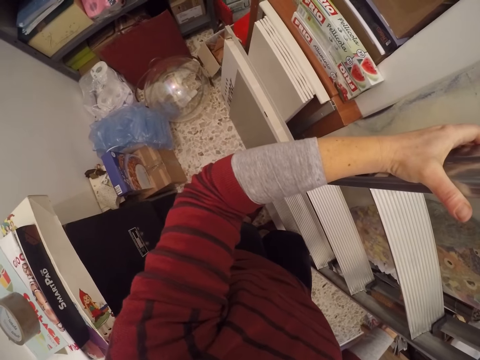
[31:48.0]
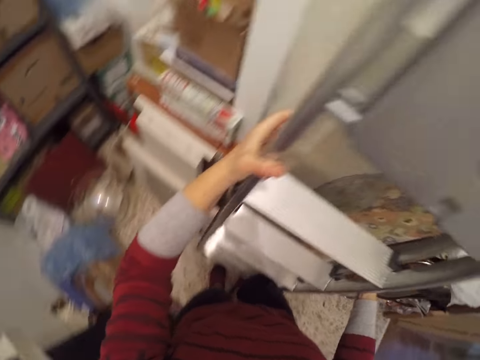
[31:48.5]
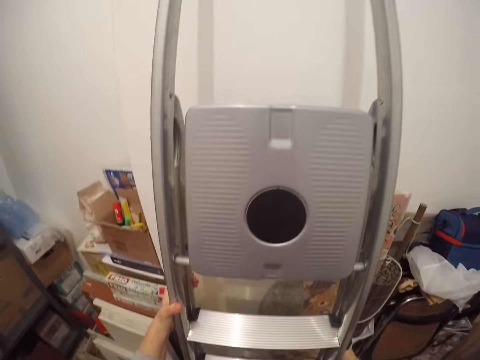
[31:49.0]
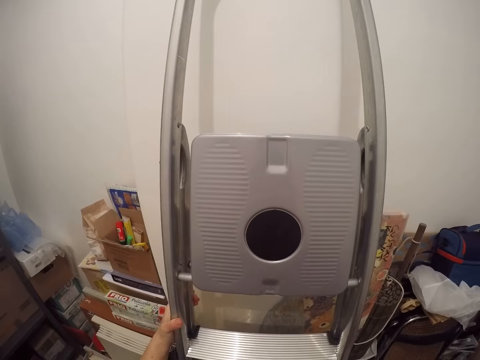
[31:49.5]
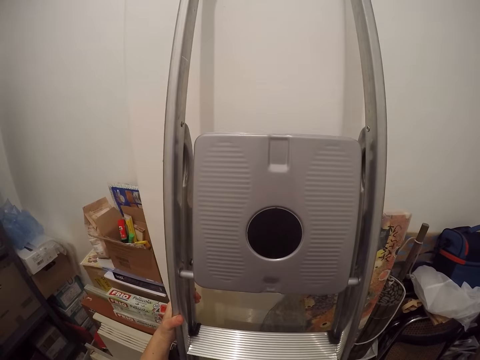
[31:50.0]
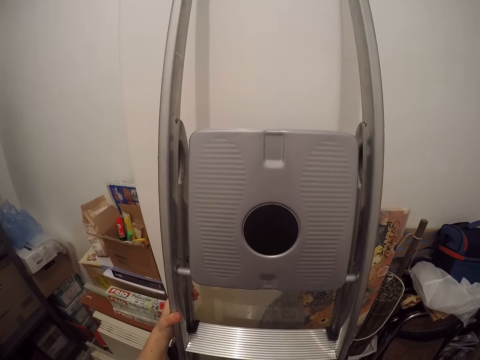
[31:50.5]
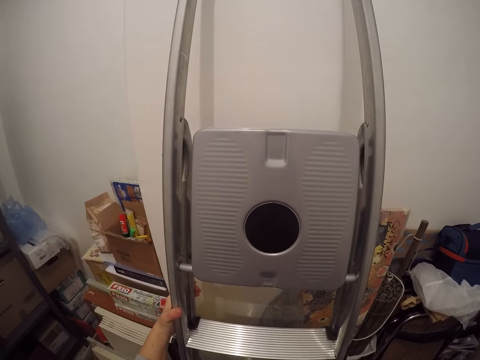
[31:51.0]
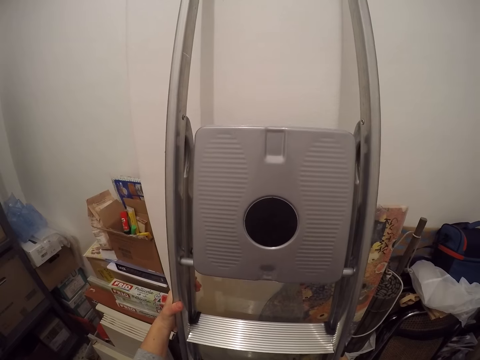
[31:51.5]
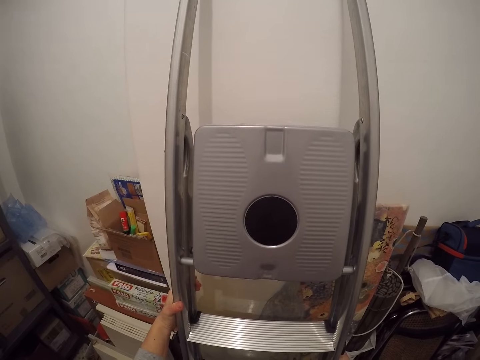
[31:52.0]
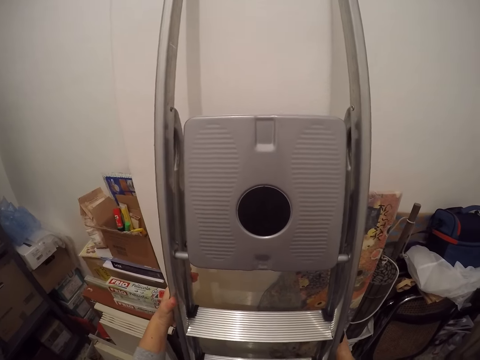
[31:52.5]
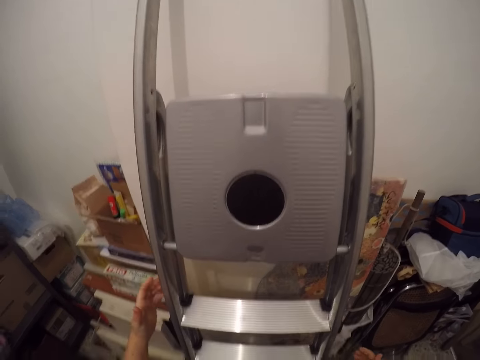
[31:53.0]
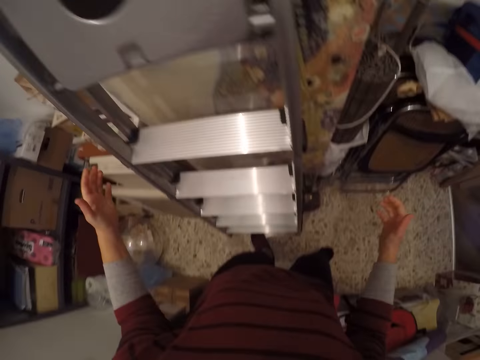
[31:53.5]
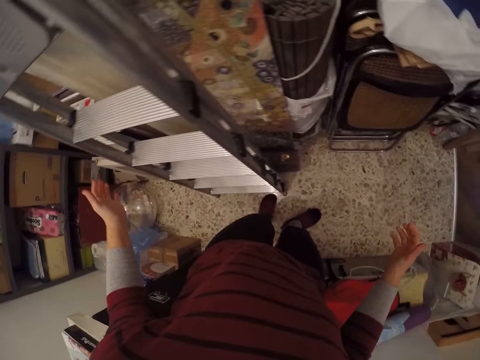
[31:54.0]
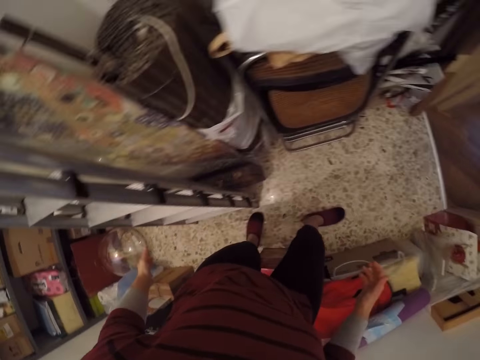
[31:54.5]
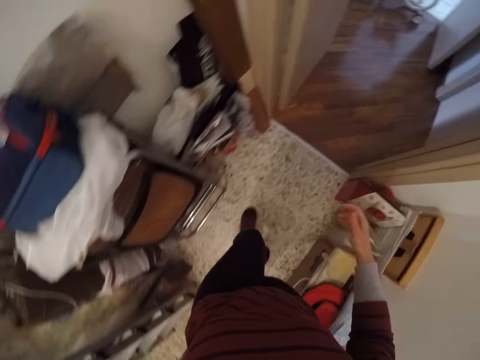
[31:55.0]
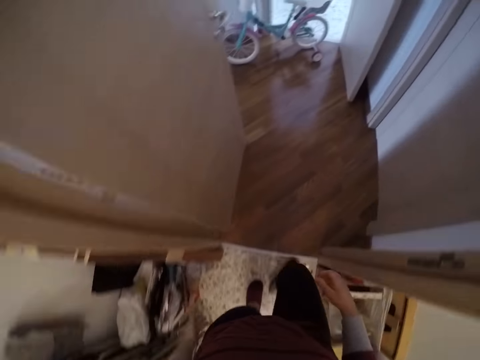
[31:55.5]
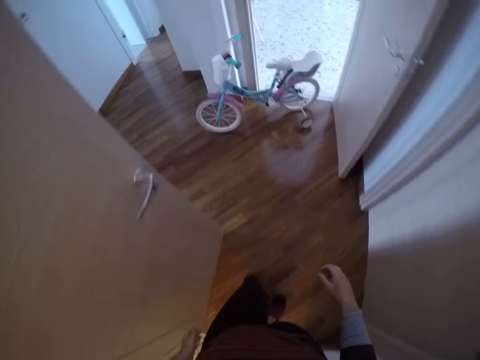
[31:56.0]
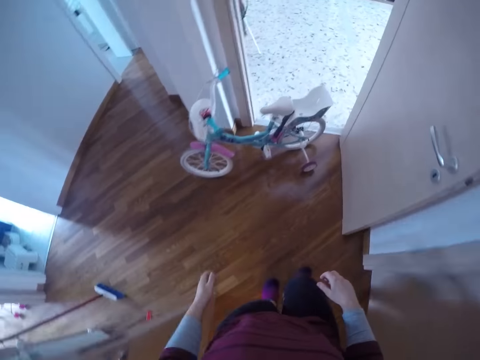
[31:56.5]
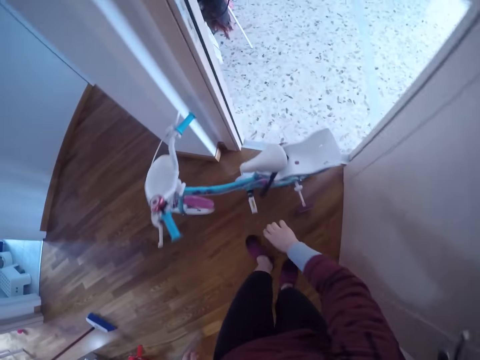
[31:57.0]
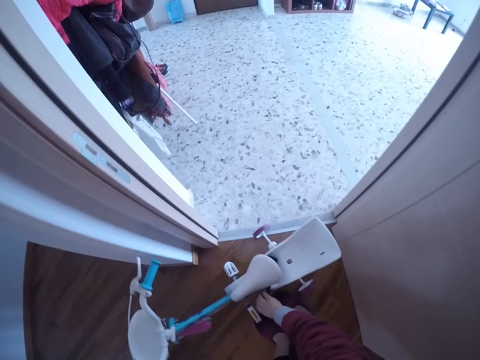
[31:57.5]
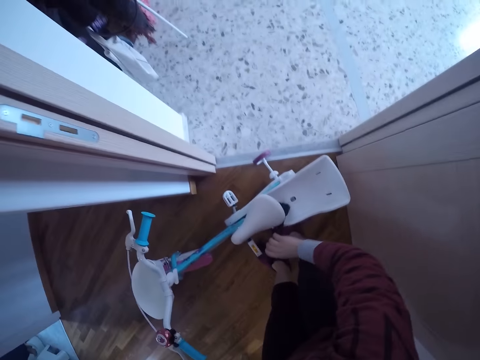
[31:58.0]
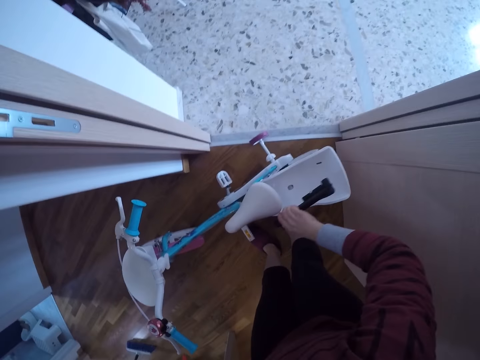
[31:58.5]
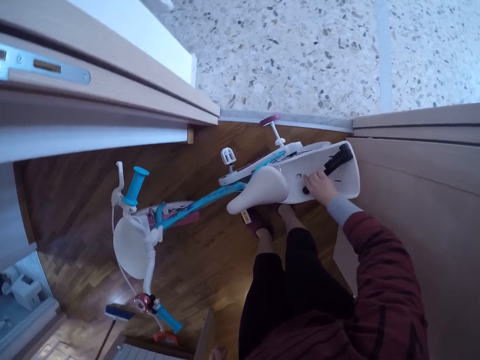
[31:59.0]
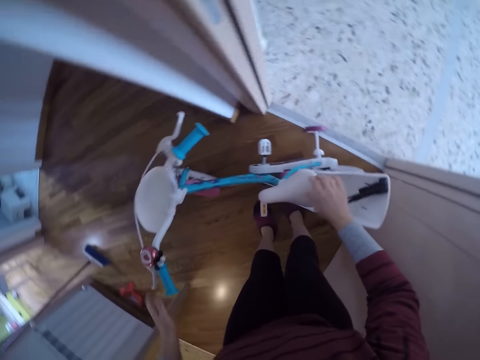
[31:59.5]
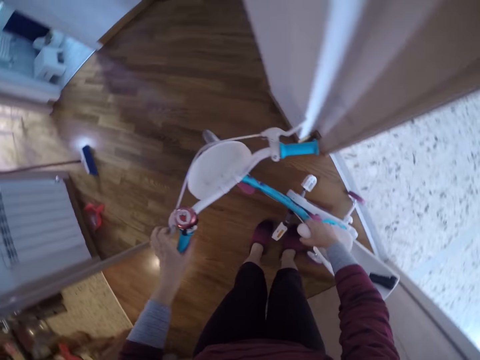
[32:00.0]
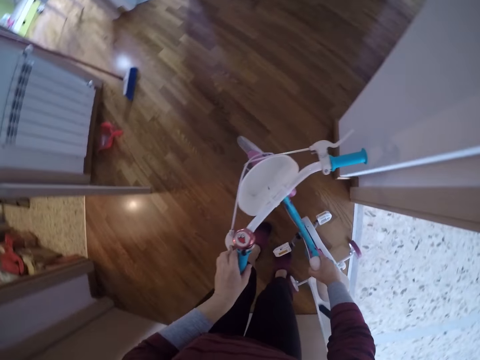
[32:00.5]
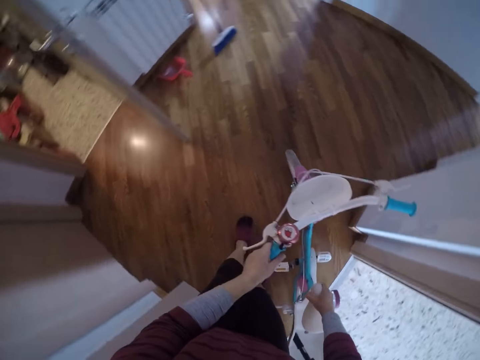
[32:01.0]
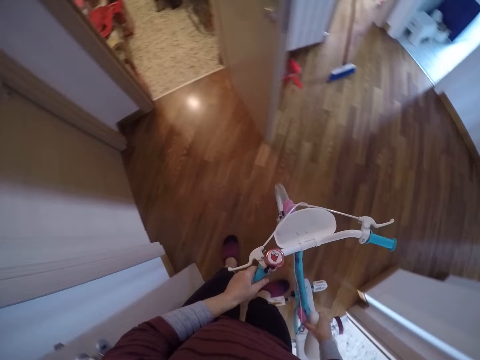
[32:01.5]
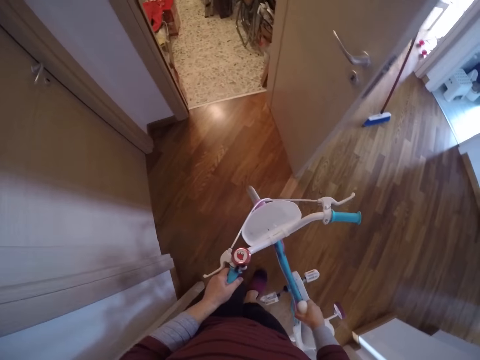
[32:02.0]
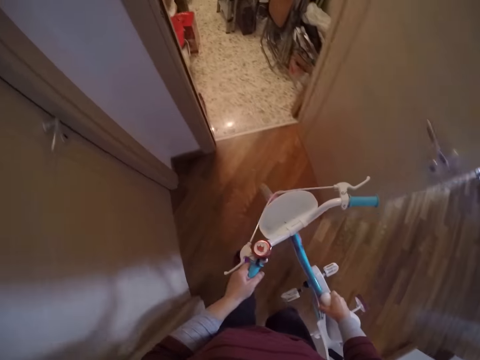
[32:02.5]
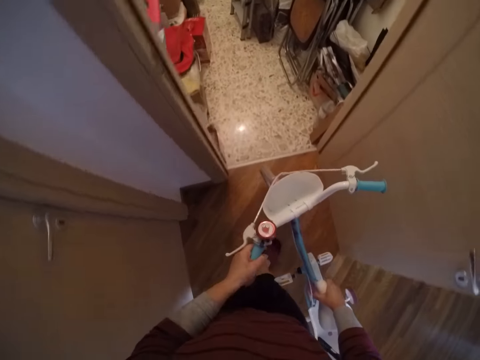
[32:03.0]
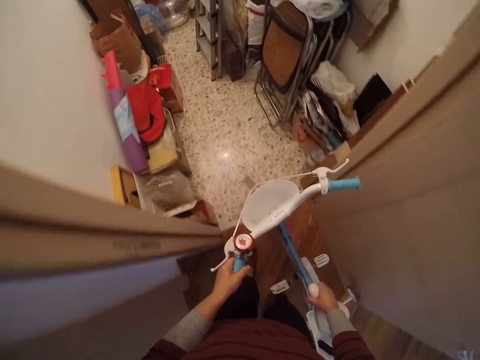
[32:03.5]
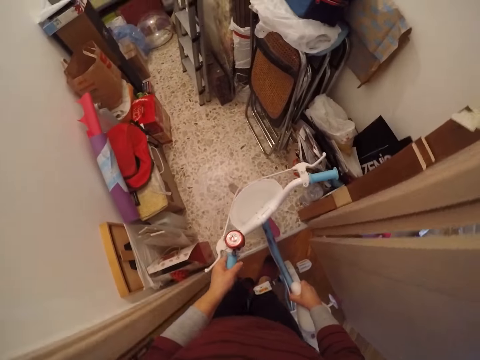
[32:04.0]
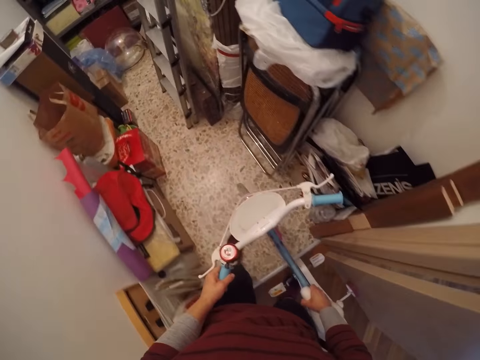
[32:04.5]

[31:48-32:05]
The camera wearer turns around. She walks out of the store room. She adjusts a flash light on a bicycle or tricycle with her right hand. She picks up something on the tricycle and puts the object on the tricycle. She picks up the bicycle with both hands. She turns the tricycle. She walks into the store room with the bicycle in both hands.

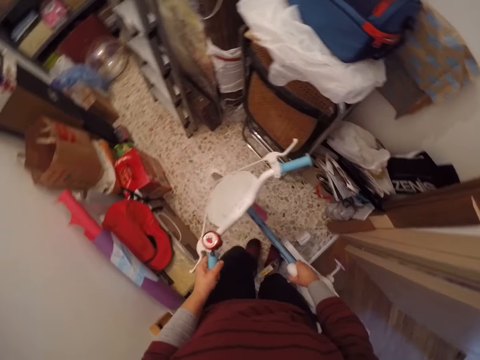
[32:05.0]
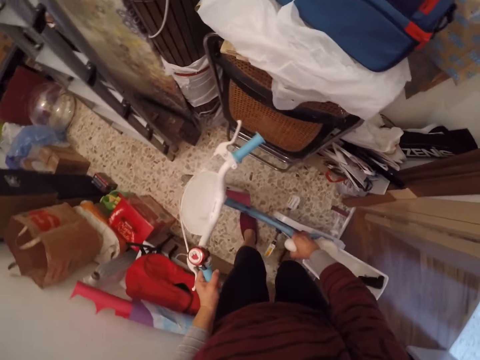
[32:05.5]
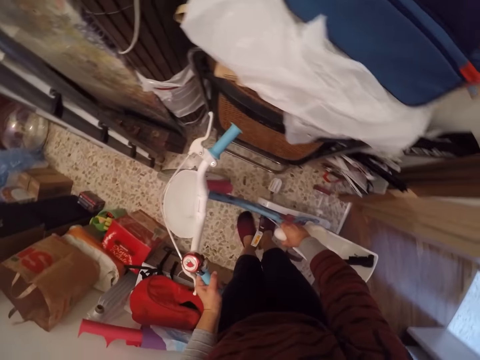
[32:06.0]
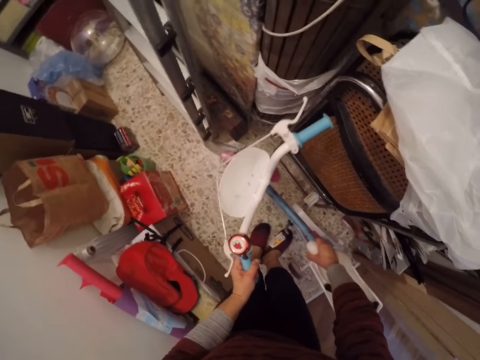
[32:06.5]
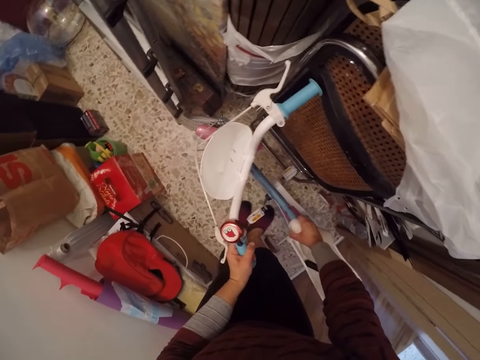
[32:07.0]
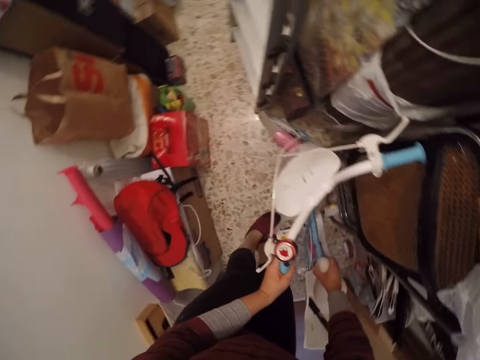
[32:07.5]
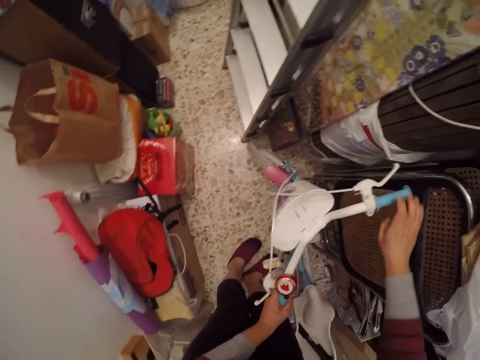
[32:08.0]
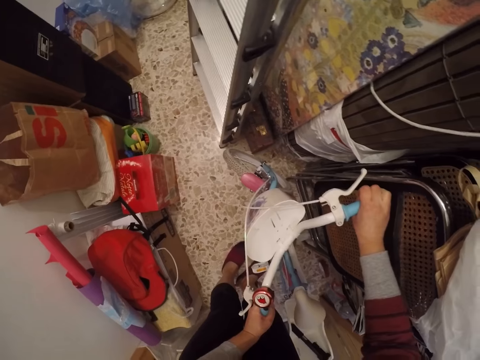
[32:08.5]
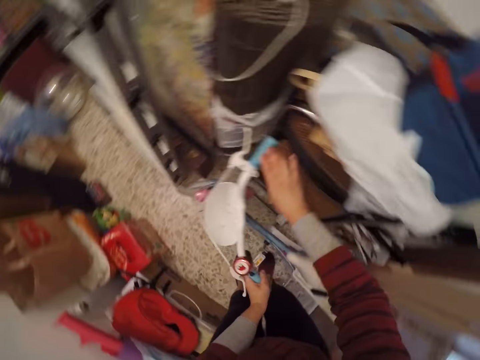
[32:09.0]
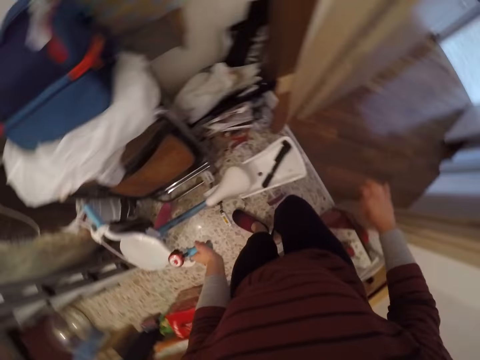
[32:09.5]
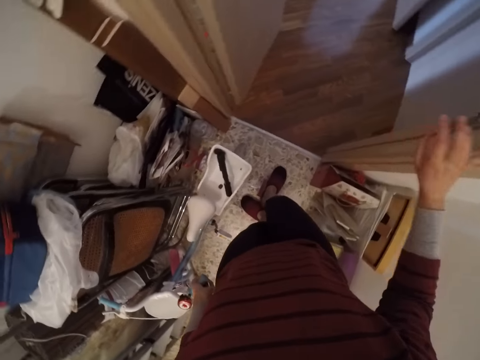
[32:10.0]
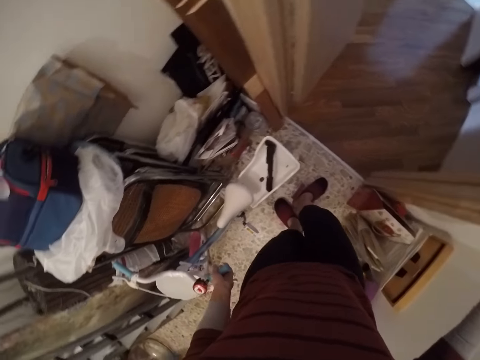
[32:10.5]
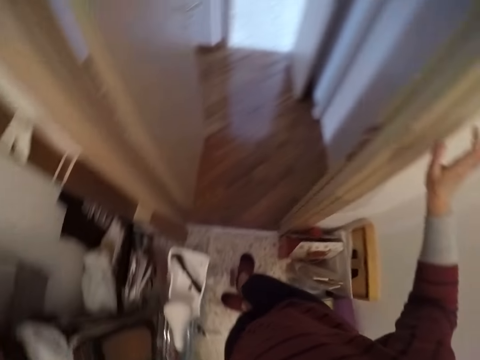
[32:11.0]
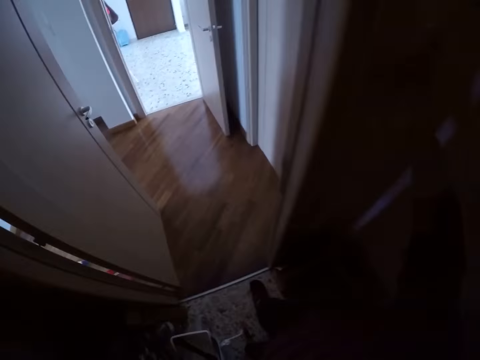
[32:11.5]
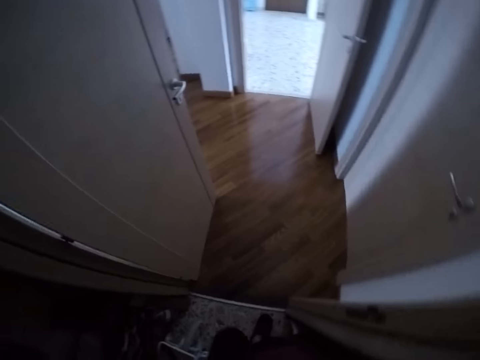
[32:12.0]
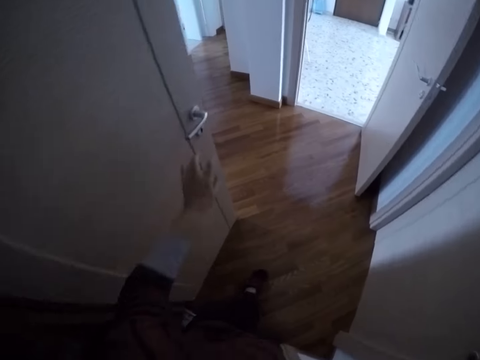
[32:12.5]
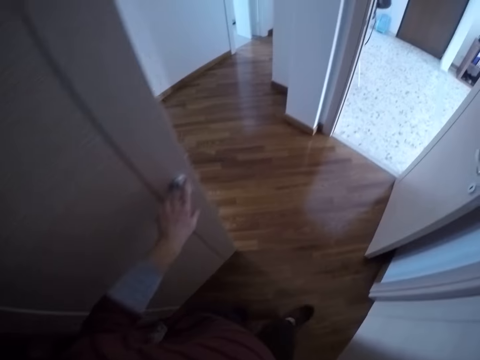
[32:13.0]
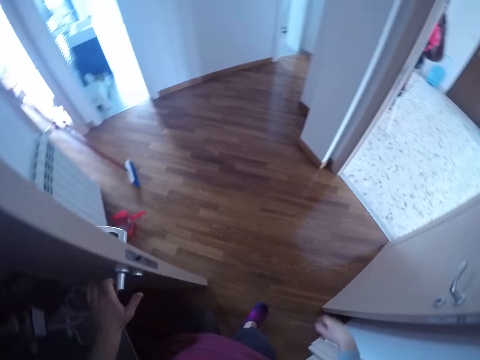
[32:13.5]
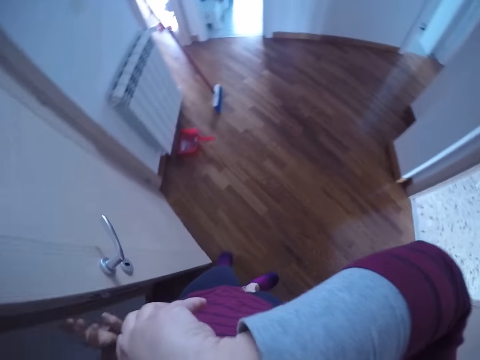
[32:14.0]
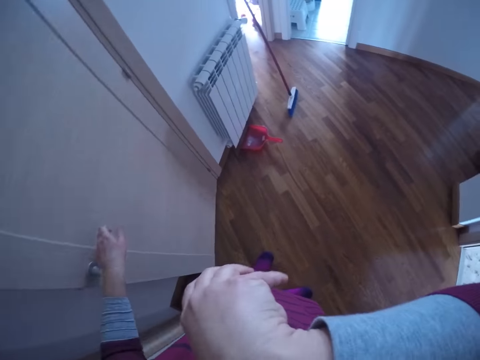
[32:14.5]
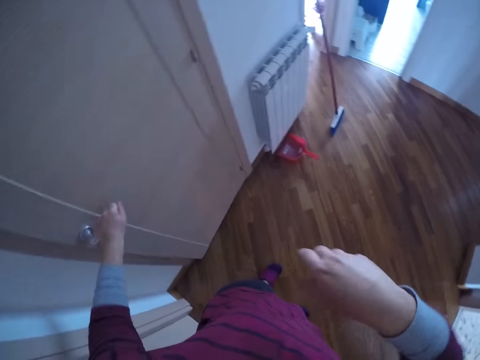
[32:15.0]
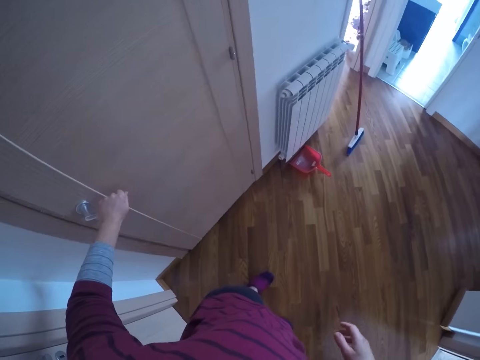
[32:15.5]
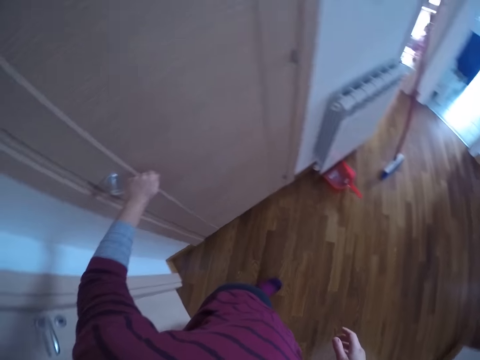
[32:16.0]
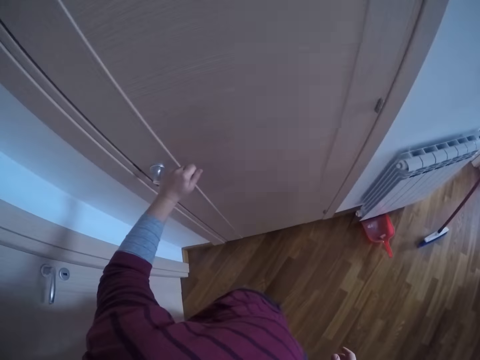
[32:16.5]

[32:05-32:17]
The camera wearer puts the bicycle or tricycle on the floor of the store room with both hands. She holds the tricycle. She turns around. She lifts her hand upwards. She turns off the lights of the store room with her right hand. She walks around. She closes the door of the store room with her left hand. She cleans her nose with her right hand.
